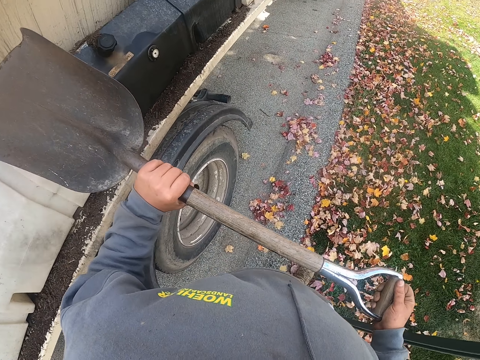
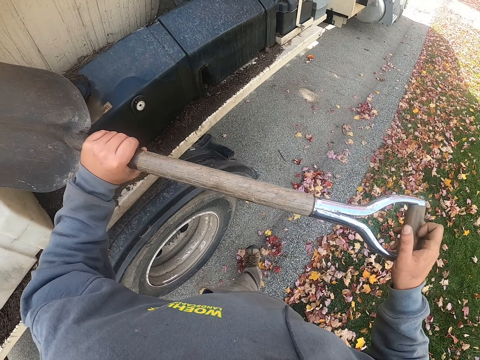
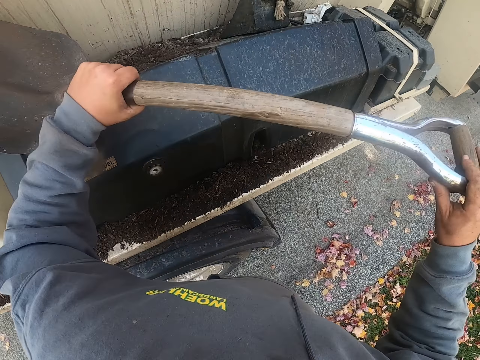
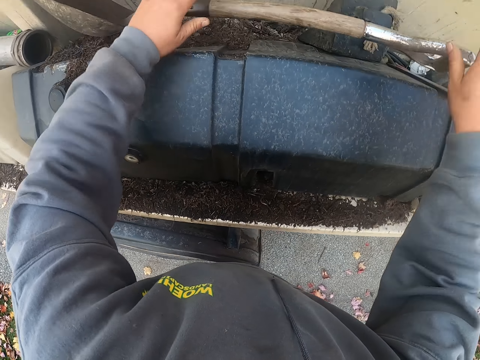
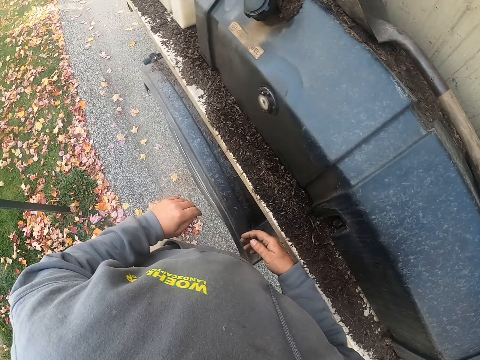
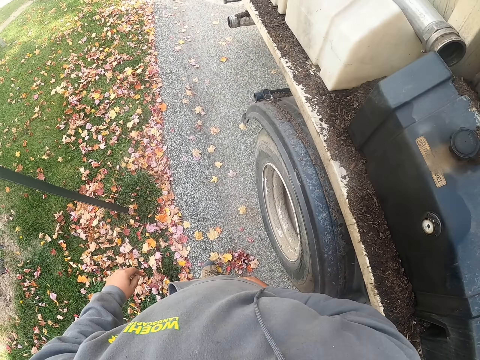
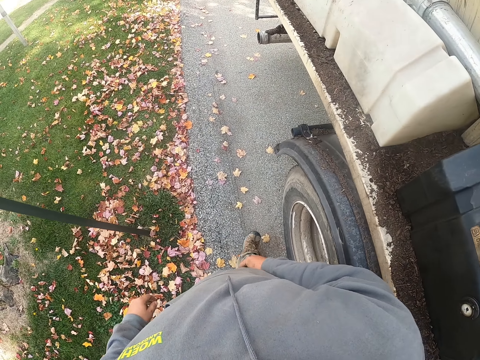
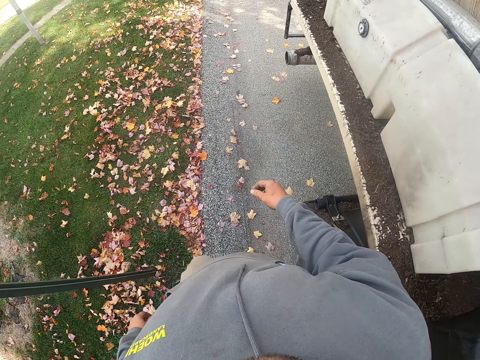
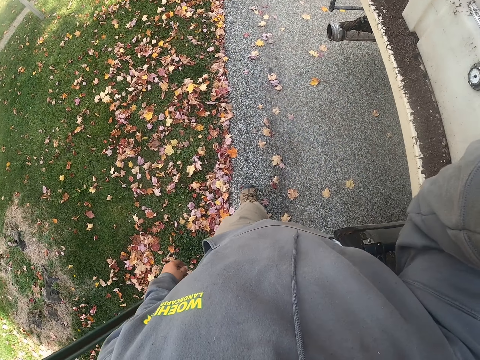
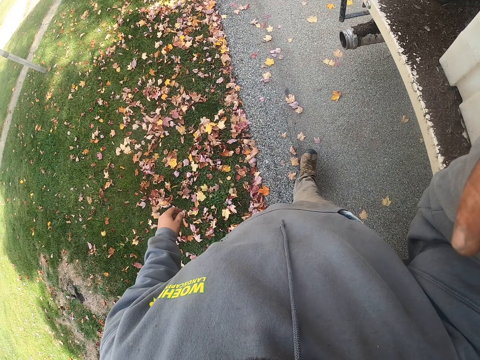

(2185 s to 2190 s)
The camera wearer puts the spade on the truck. They walk back on the driveway around the compound. They adjust the camera.
